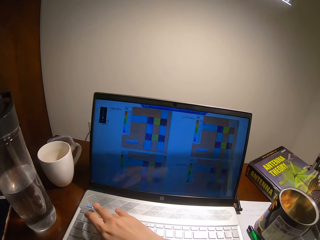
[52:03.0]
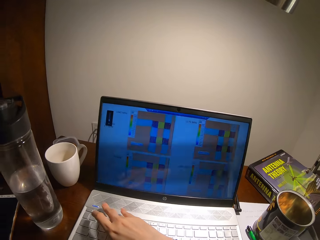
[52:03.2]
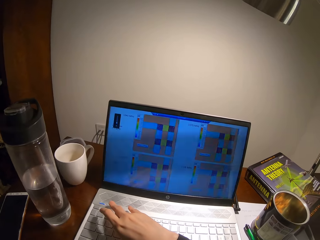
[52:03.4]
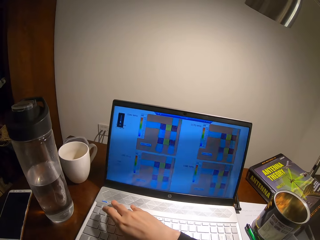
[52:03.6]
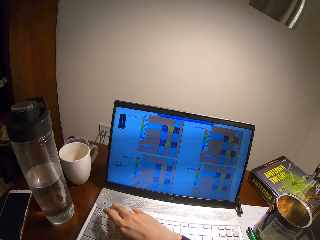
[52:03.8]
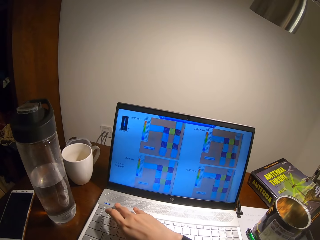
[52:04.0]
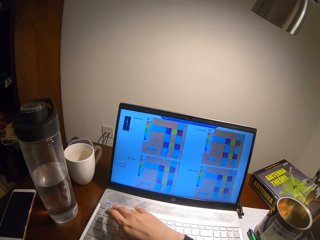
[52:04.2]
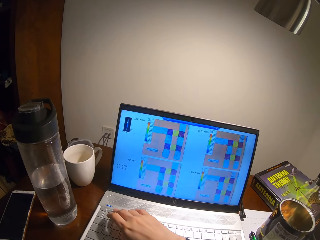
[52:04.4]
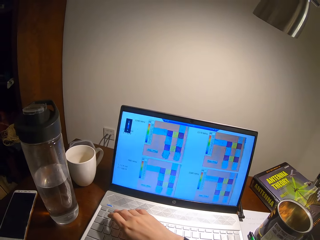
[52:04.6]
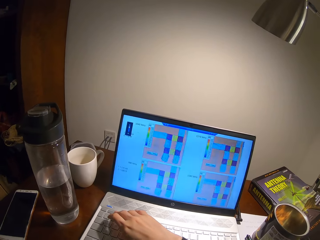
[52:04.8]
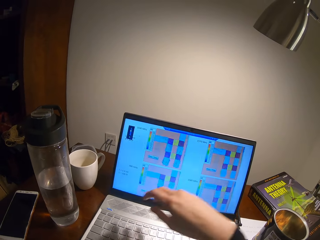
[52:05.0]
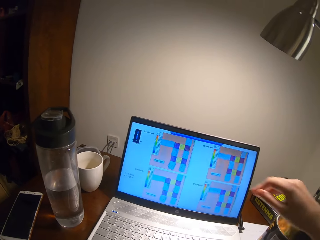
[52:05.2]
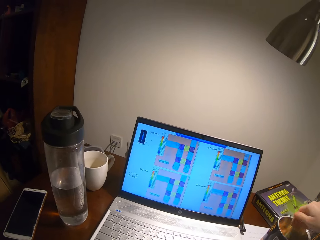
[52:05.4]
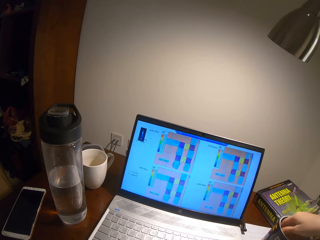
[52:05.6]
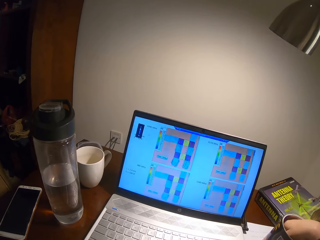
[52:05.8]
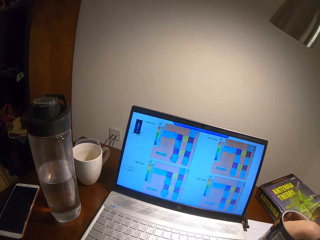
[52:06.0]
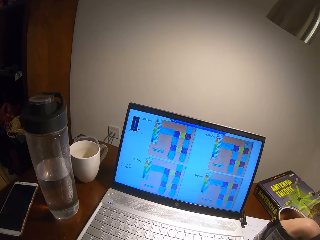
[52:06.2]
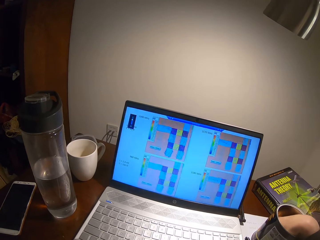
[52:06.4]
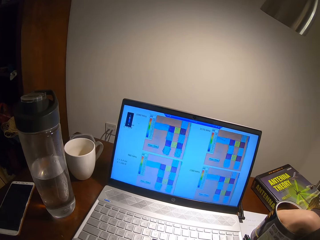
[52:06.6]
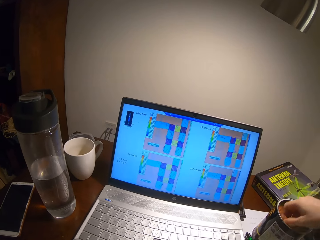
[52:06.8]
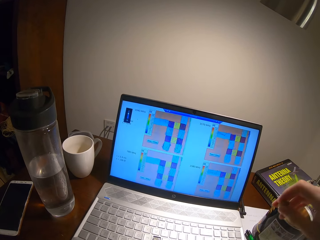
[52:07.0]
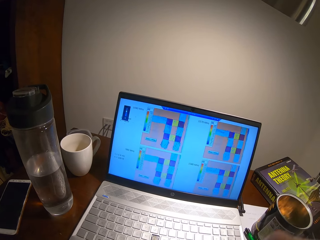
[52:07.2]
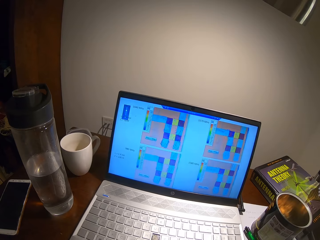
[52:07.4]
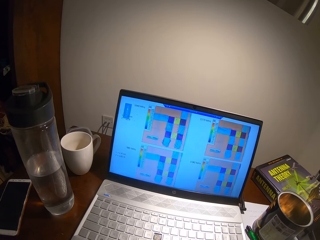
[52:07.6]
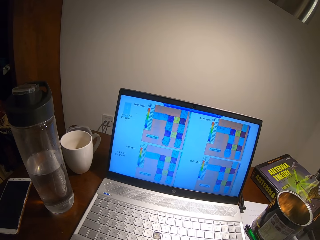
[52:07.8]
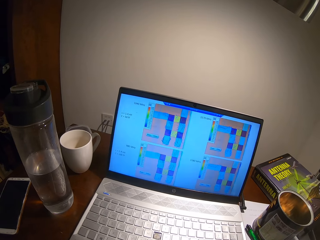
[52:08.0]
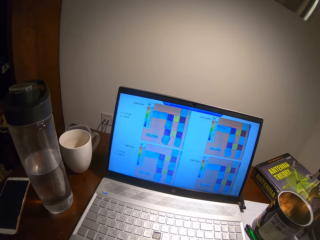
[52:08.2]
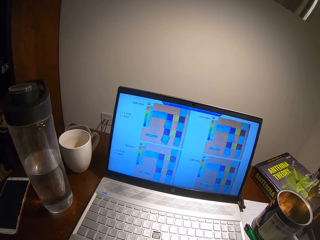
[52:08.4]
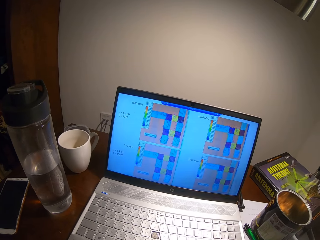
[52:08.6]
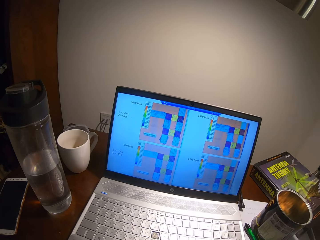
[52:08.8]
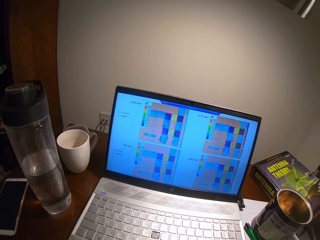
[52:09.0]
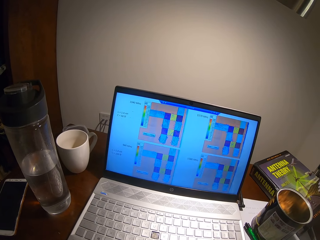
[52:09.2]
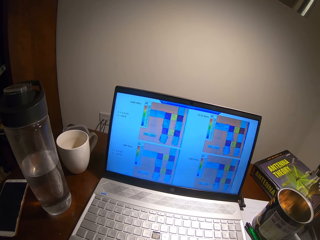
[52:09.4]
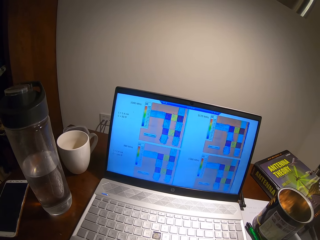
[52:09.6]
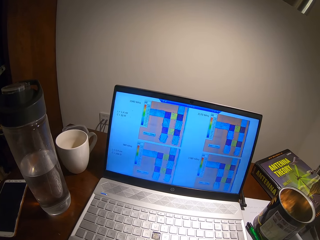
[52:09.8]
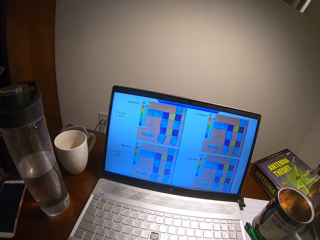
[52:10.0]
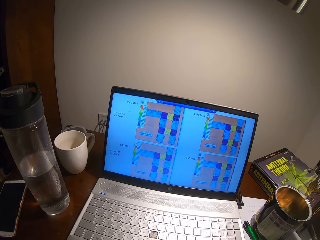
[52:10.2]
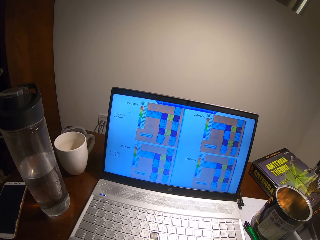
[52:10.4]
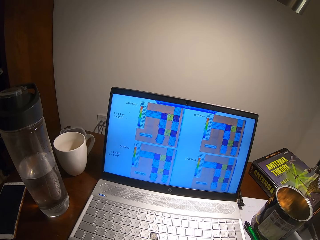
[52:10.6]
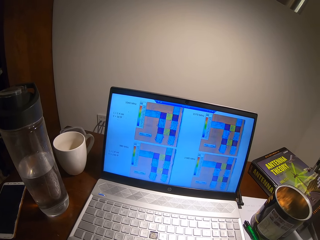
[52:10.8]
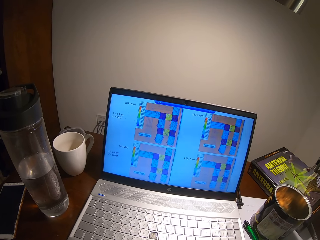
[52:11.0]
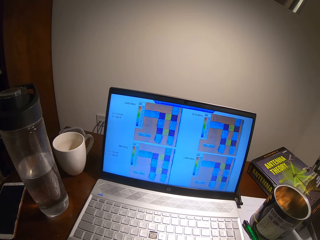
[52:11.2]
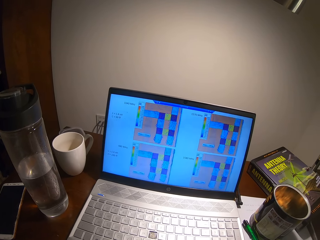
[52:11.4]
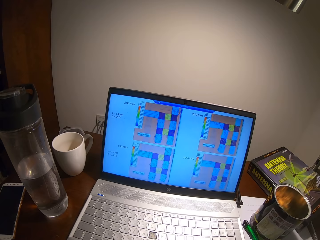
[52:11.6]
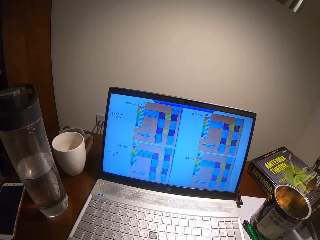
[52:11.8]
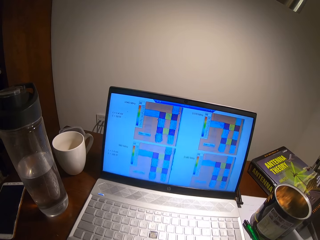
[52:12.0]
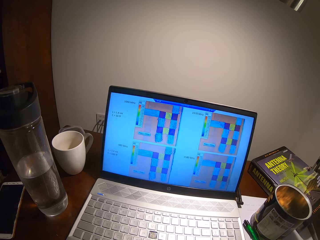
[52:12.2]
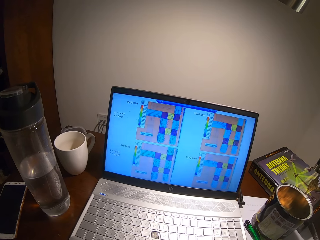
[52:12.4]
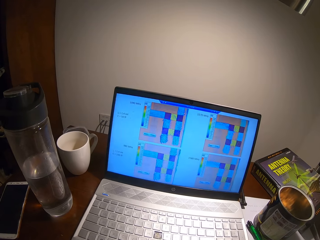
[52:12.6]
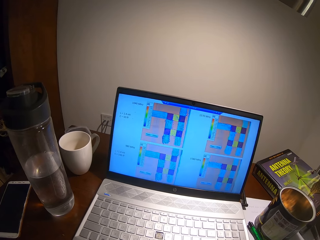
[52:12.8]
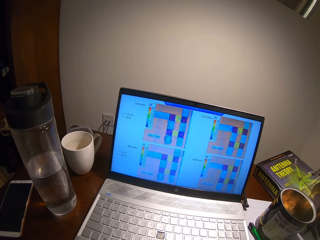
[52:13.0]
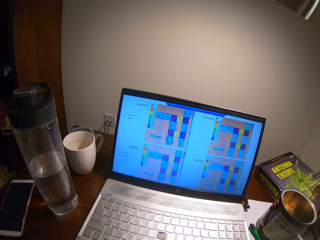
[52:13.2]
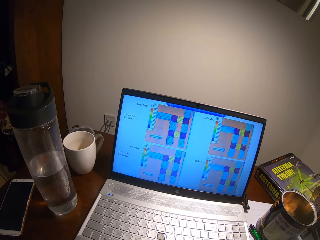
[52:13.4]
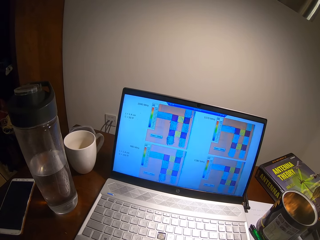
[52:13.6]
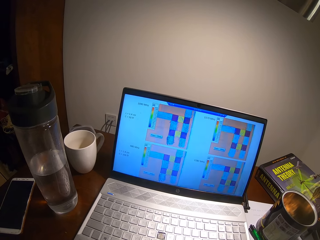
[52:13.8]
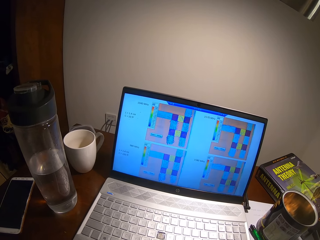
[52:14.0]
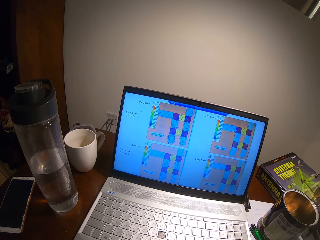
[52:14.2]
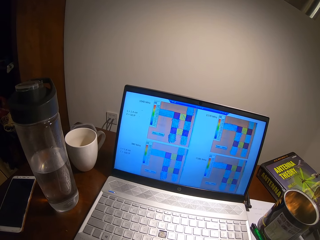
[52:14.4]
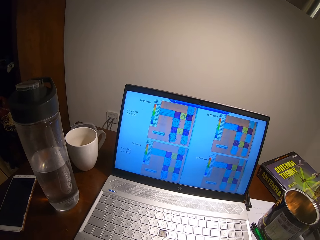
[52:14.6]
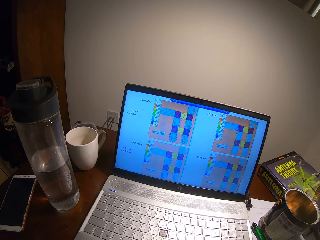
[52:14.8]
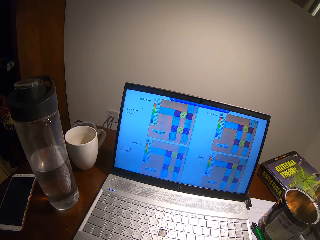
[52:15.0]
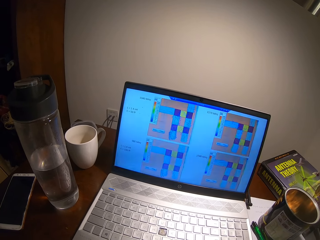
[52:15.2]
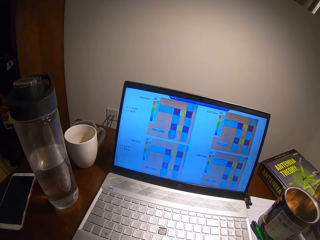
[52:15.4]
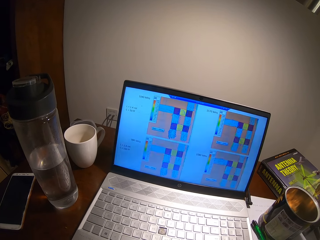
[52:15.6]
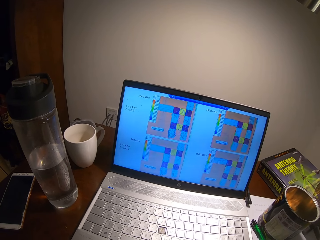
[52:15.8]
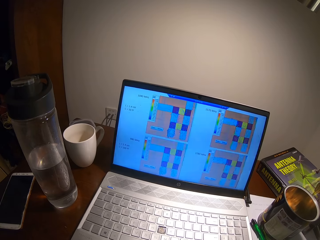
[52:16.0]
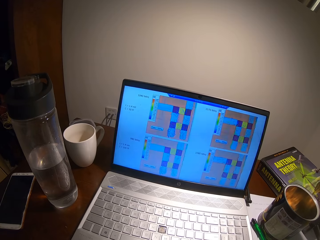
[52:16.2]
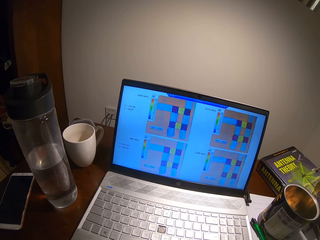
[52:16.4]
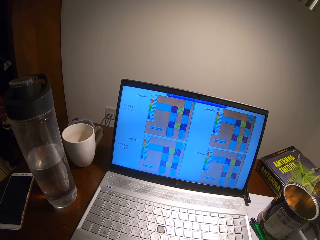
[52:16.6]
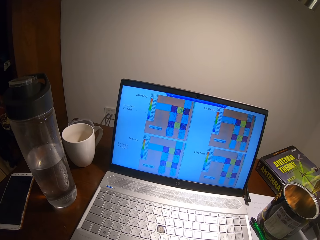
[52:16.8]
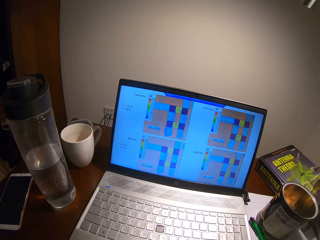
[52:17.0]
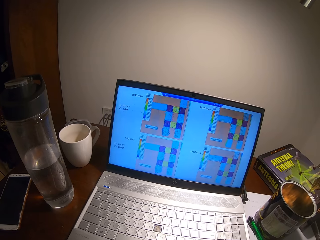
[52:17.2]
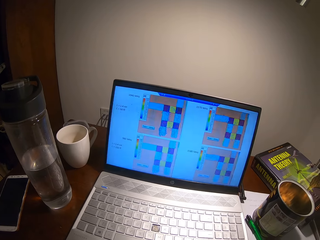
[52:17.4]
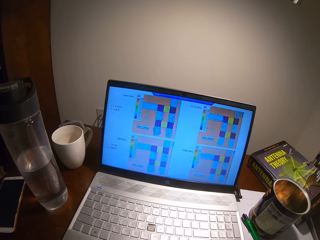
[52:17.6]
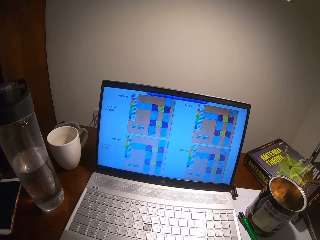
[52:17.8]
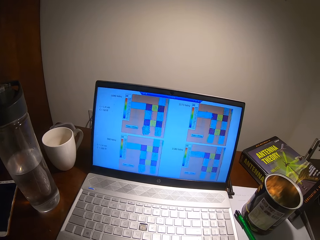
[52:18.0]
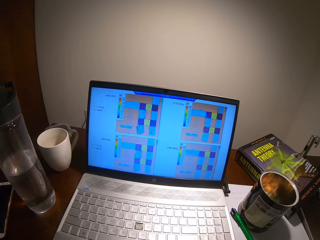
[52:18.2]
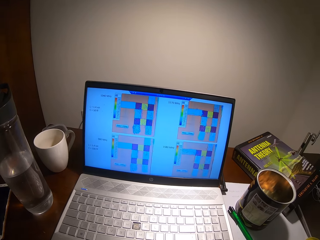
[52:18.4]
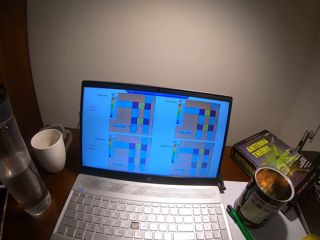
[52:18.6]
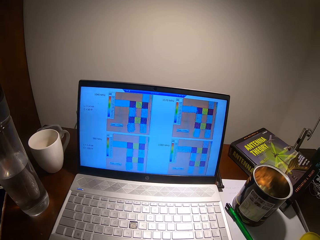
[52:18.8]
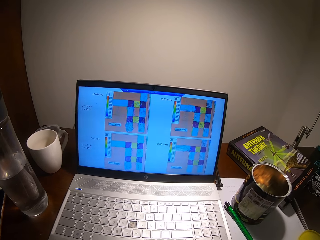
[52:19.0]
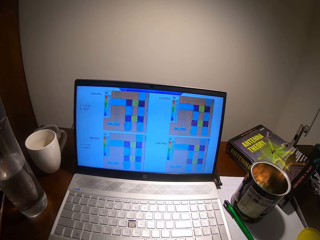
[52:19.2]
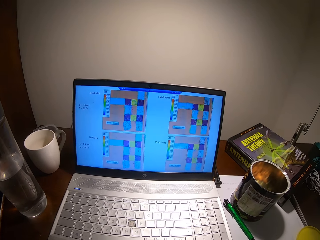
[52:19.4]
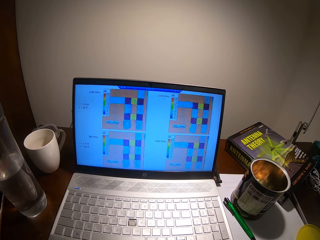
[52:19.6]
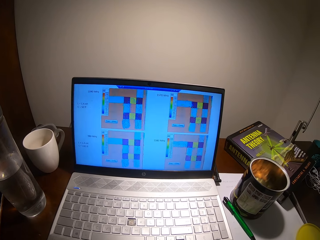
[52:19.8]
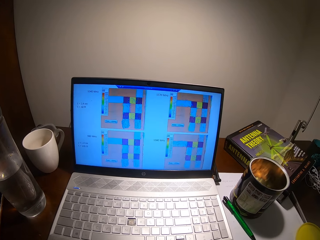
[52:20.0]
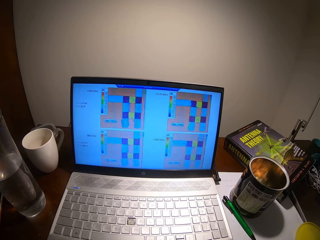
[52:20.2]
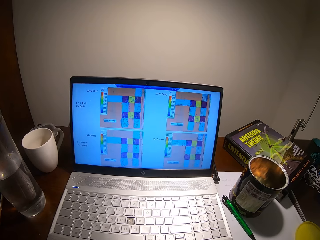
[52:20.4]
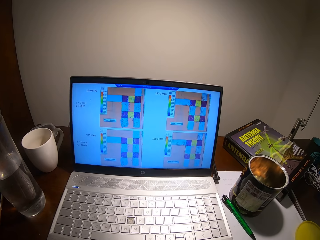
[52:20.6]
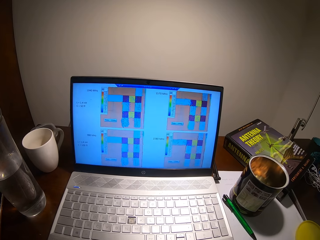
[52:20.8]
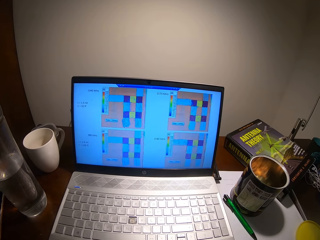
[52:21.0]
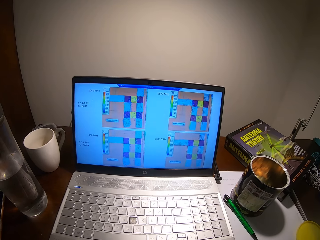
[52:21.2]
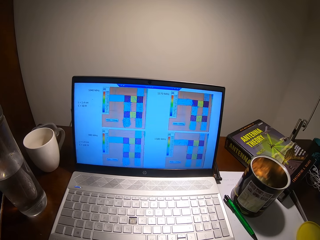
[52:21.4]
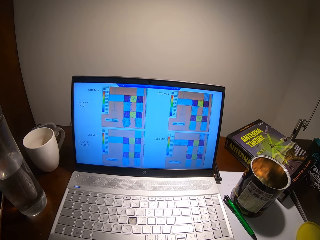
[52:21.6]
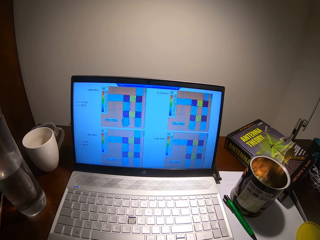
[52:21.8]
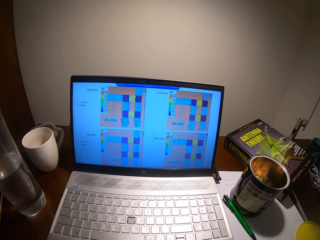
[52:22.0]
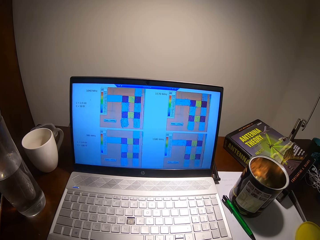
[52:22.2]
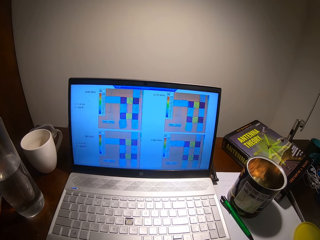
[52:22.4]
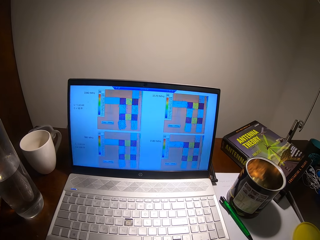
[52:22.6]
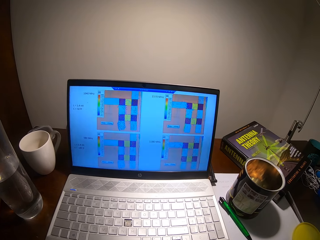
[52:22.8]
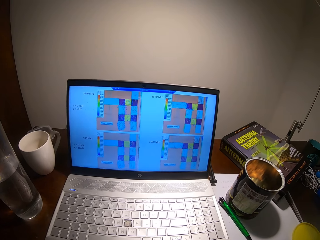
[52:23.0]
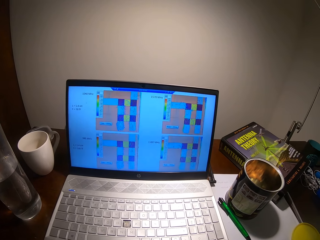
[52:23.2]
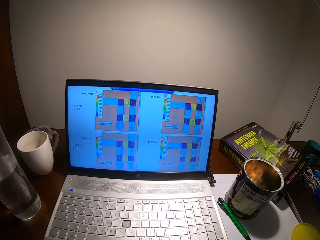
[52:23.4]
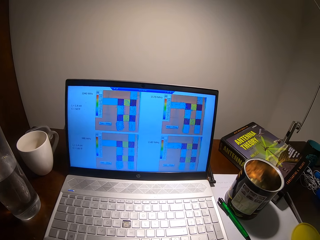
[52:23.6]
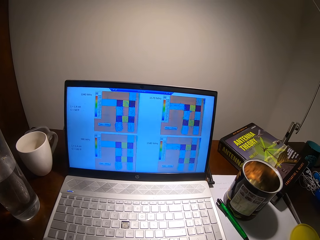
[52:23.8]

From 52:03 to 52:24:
The camera wearer takes something from the container. They put a hand in a tin. They turn around.
